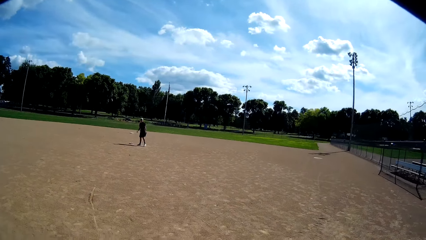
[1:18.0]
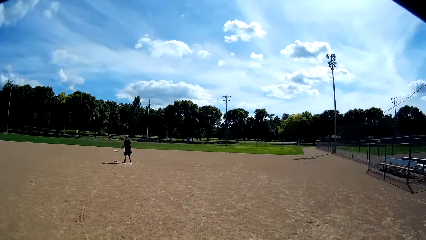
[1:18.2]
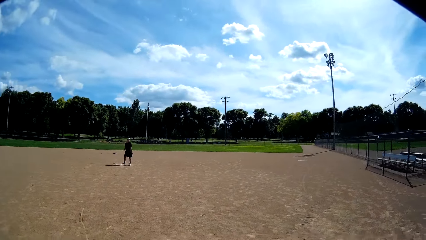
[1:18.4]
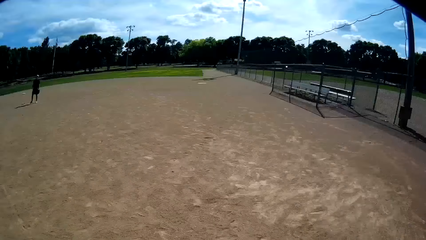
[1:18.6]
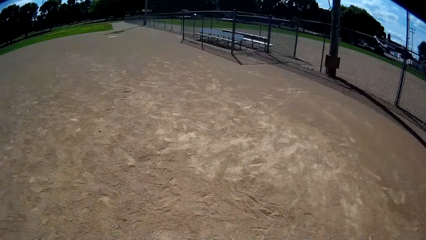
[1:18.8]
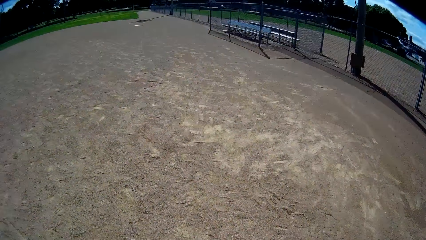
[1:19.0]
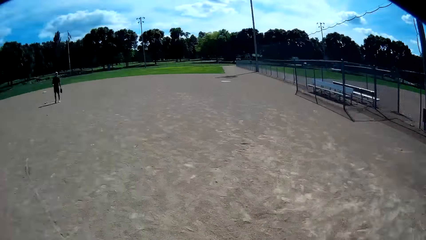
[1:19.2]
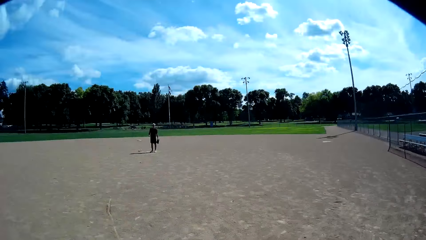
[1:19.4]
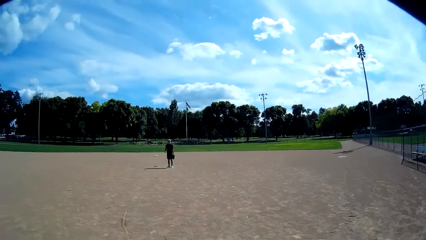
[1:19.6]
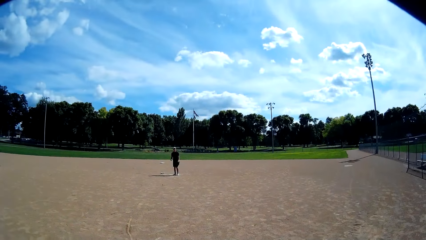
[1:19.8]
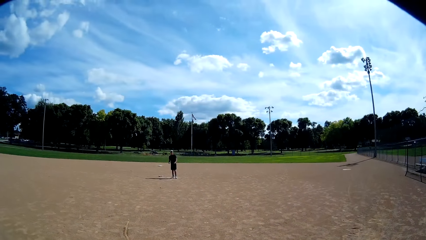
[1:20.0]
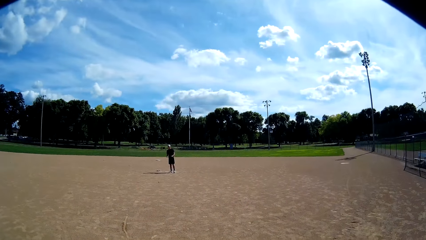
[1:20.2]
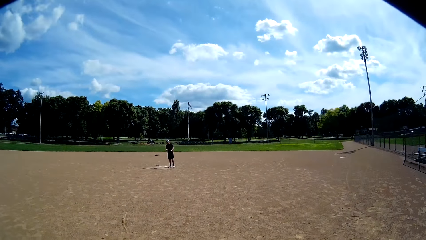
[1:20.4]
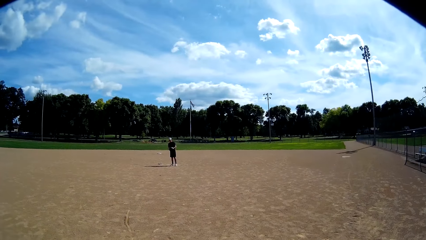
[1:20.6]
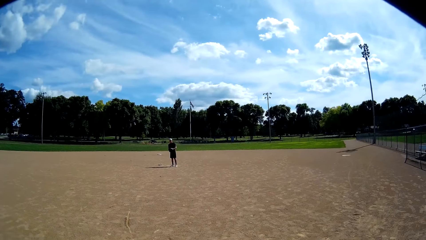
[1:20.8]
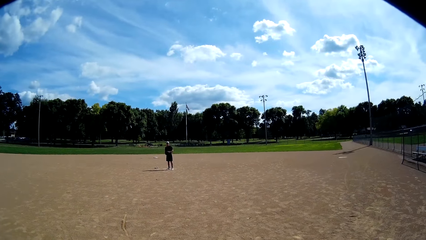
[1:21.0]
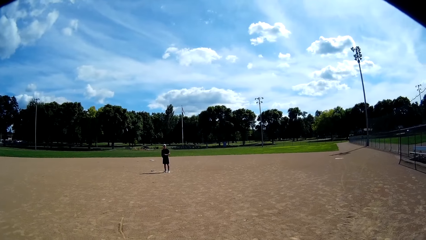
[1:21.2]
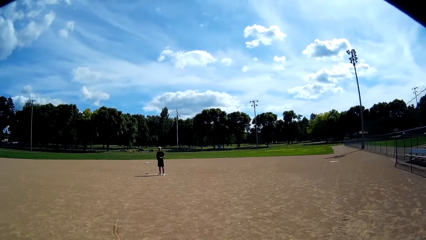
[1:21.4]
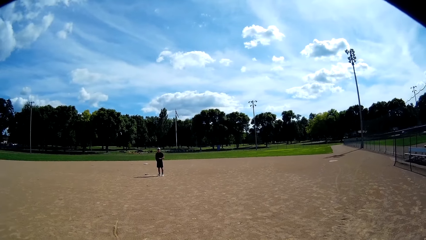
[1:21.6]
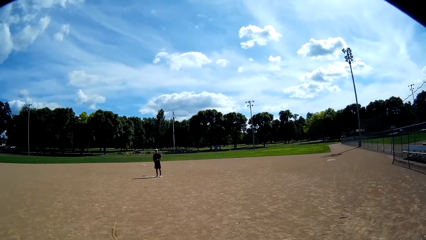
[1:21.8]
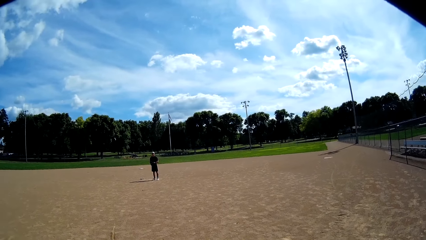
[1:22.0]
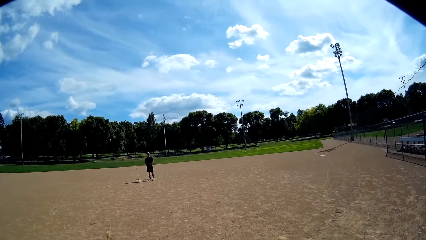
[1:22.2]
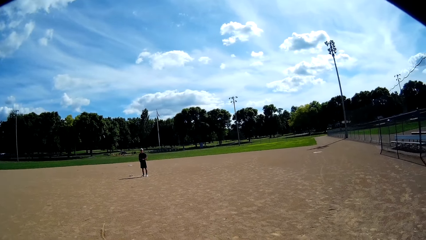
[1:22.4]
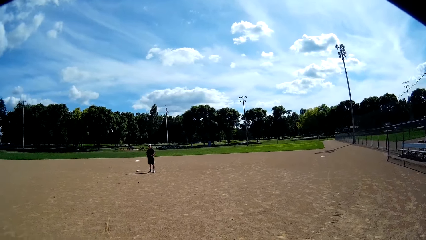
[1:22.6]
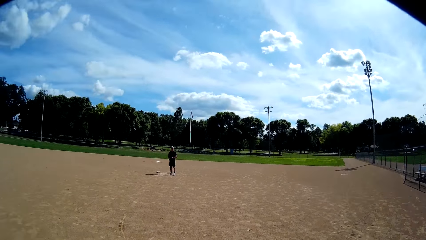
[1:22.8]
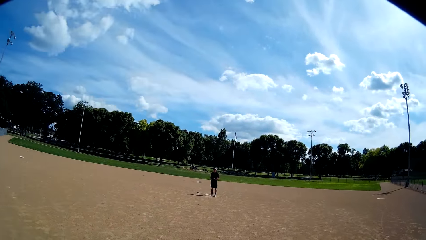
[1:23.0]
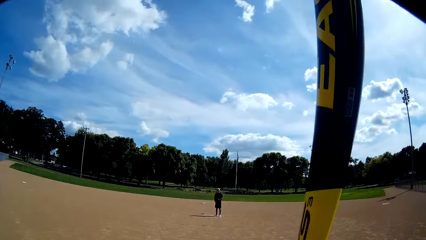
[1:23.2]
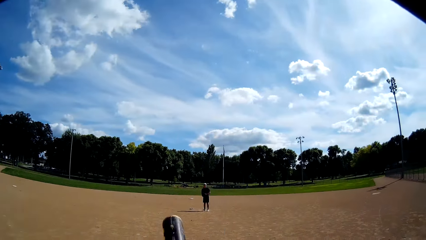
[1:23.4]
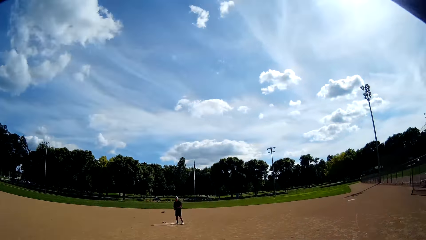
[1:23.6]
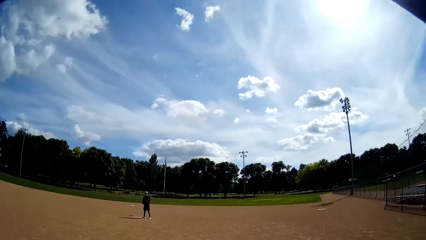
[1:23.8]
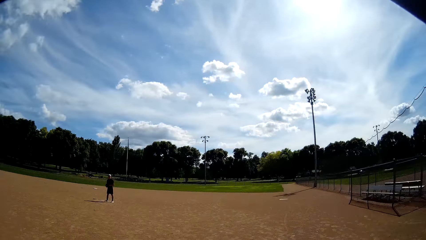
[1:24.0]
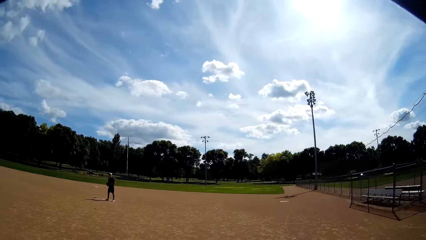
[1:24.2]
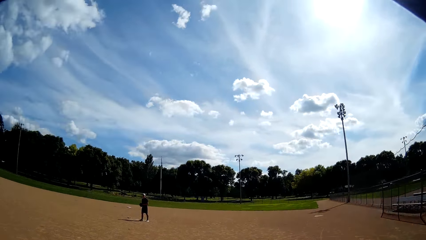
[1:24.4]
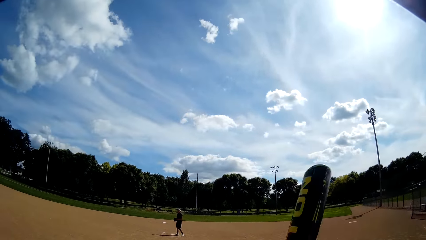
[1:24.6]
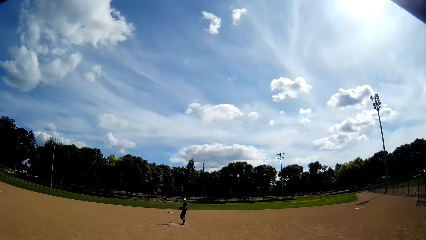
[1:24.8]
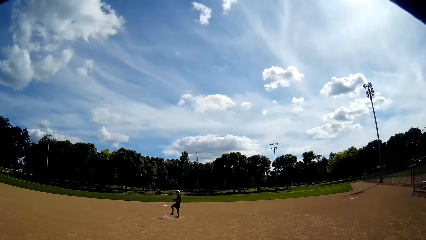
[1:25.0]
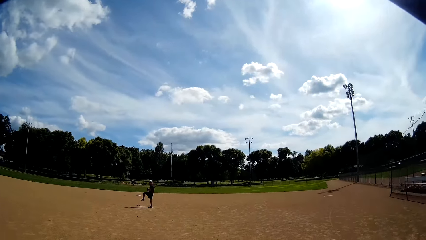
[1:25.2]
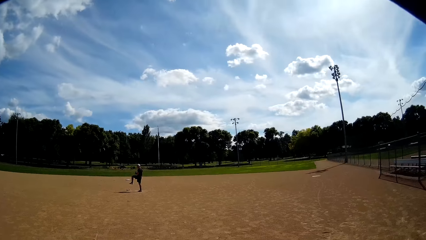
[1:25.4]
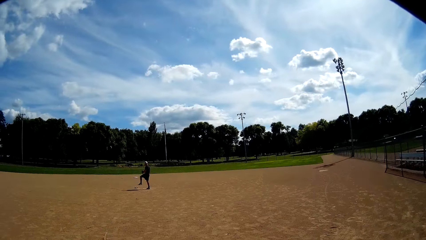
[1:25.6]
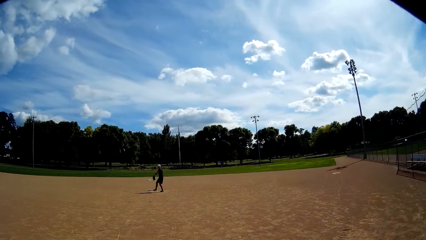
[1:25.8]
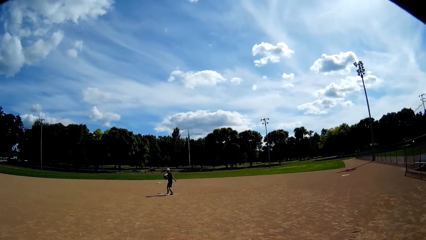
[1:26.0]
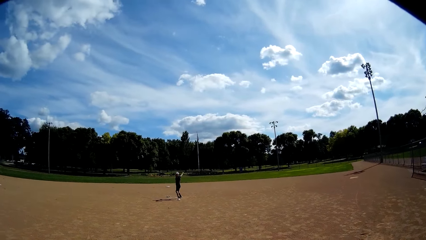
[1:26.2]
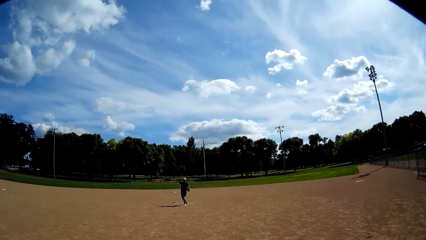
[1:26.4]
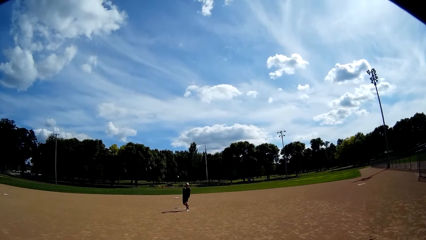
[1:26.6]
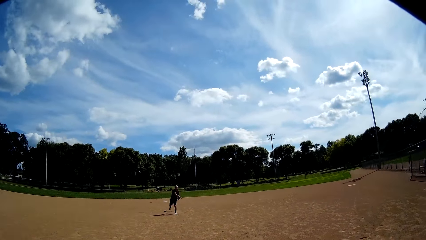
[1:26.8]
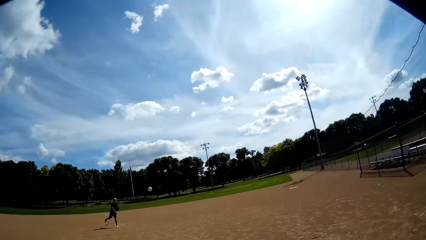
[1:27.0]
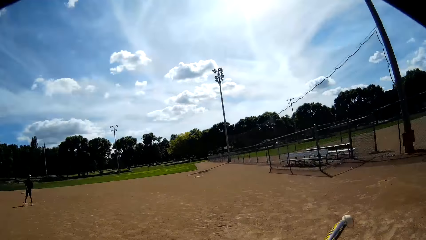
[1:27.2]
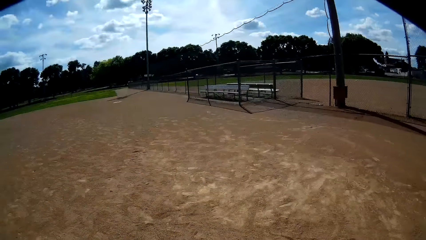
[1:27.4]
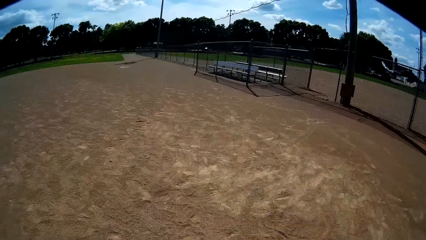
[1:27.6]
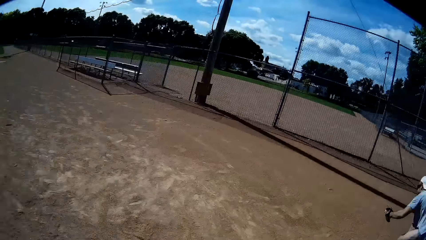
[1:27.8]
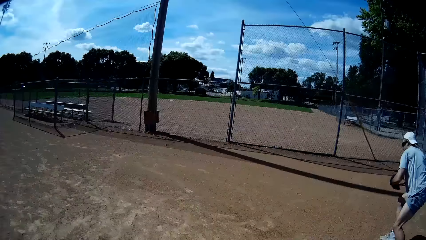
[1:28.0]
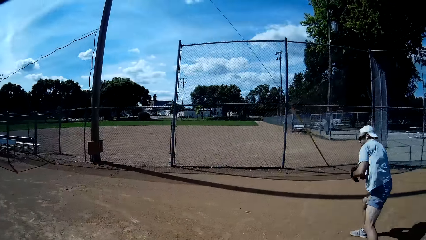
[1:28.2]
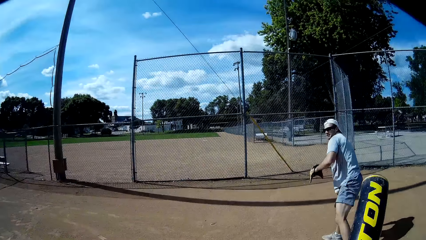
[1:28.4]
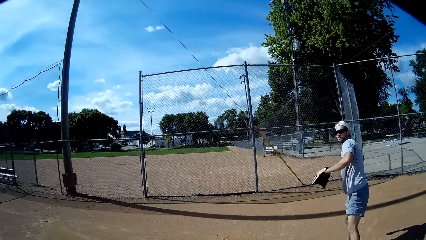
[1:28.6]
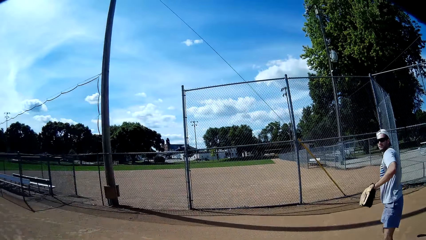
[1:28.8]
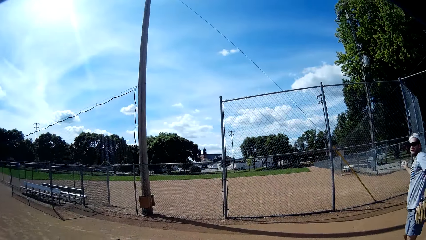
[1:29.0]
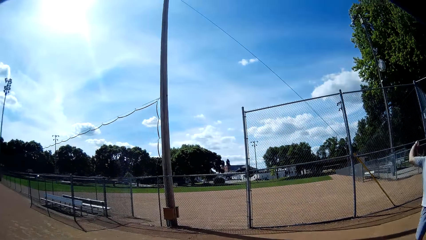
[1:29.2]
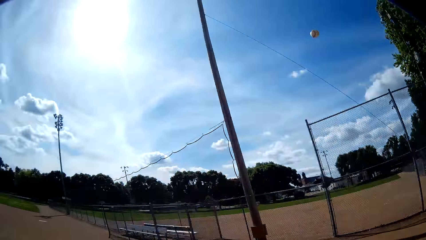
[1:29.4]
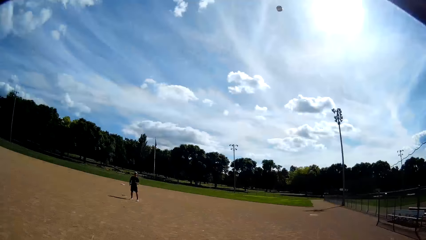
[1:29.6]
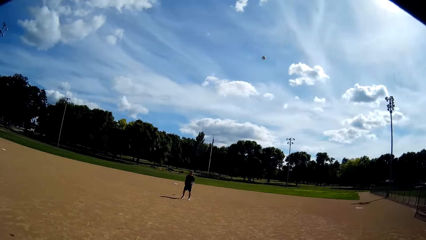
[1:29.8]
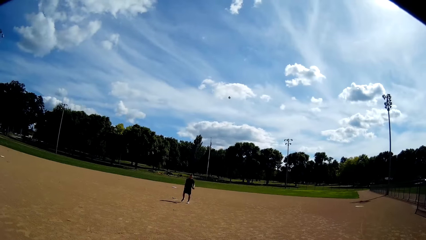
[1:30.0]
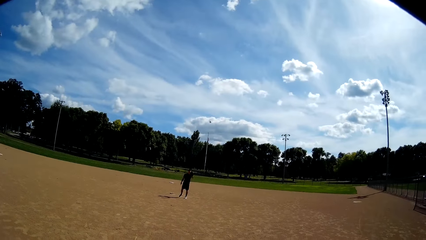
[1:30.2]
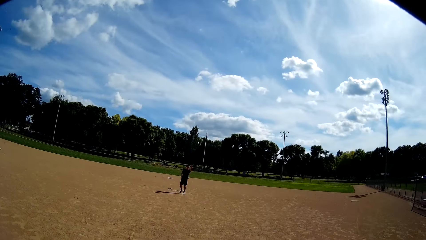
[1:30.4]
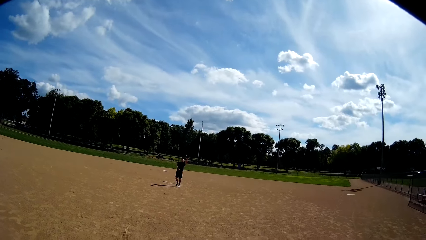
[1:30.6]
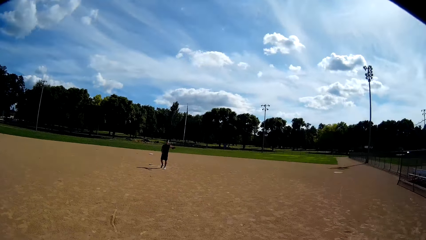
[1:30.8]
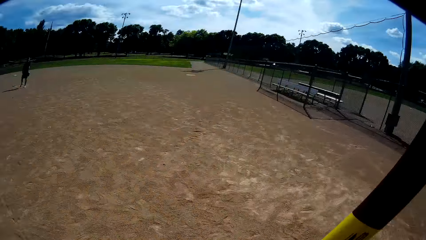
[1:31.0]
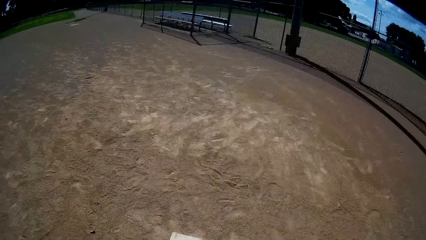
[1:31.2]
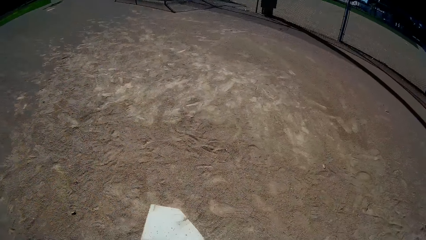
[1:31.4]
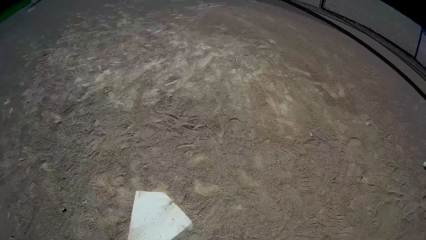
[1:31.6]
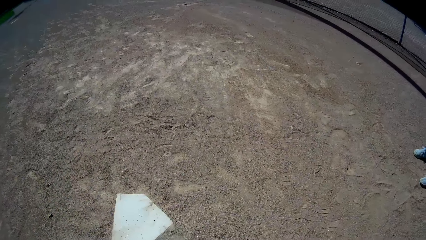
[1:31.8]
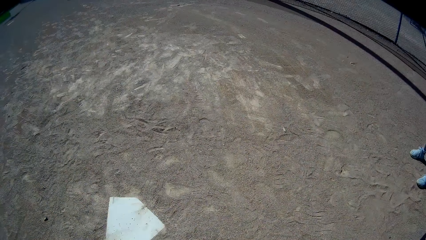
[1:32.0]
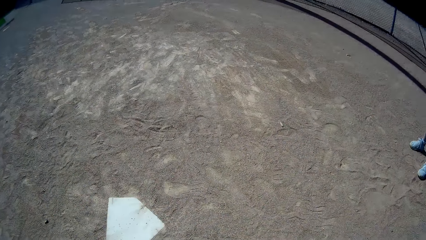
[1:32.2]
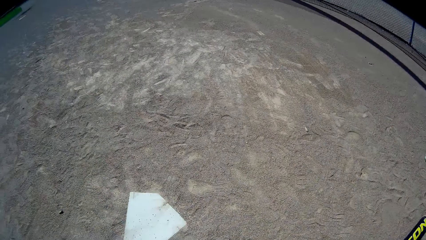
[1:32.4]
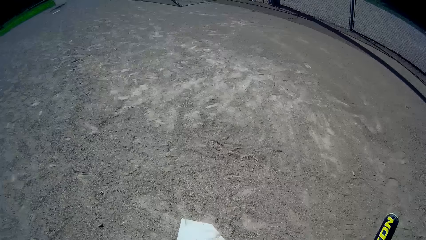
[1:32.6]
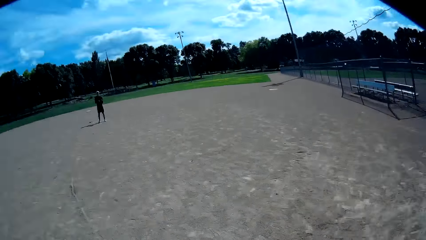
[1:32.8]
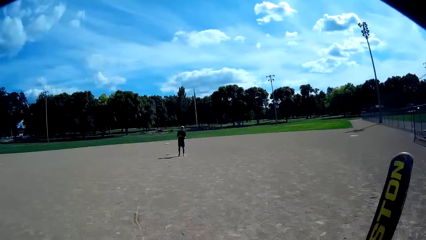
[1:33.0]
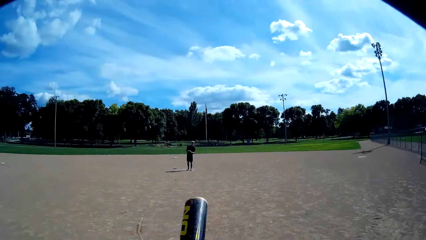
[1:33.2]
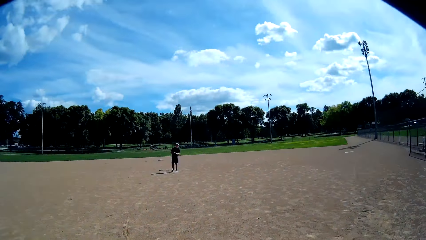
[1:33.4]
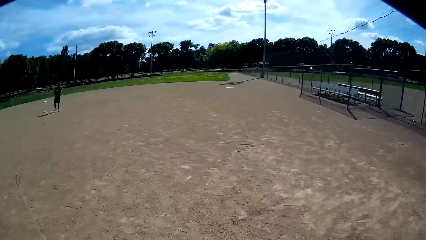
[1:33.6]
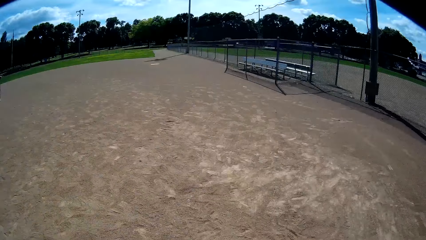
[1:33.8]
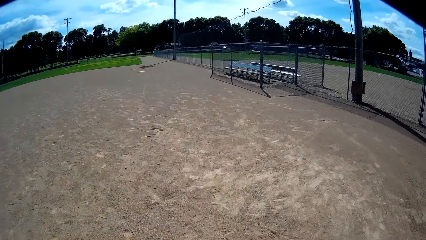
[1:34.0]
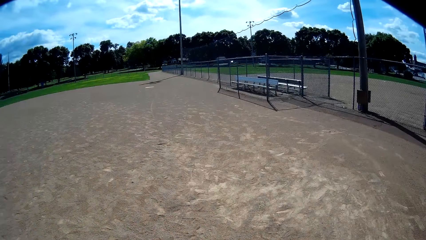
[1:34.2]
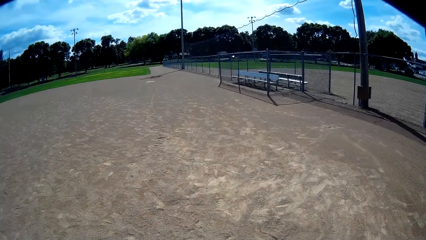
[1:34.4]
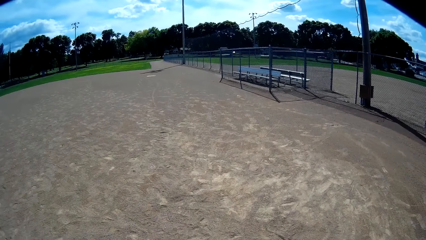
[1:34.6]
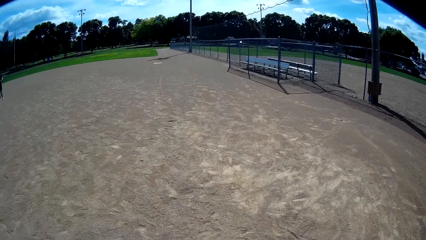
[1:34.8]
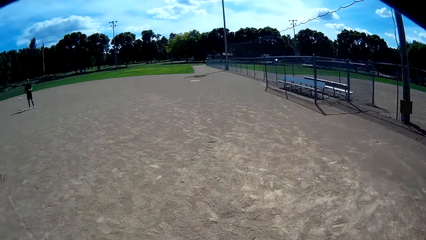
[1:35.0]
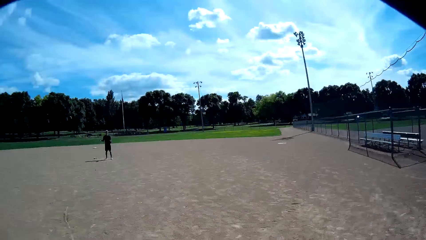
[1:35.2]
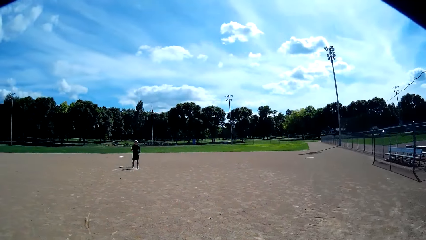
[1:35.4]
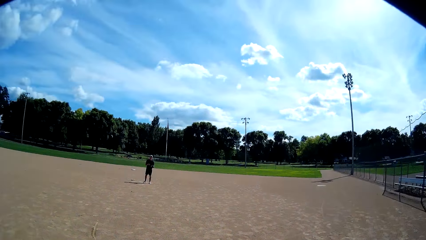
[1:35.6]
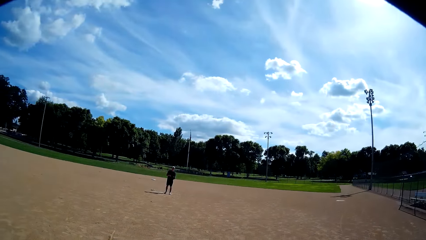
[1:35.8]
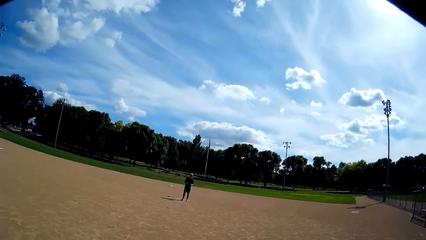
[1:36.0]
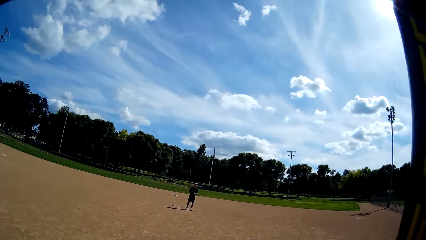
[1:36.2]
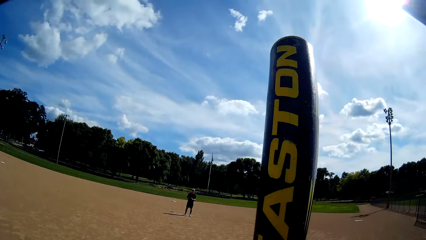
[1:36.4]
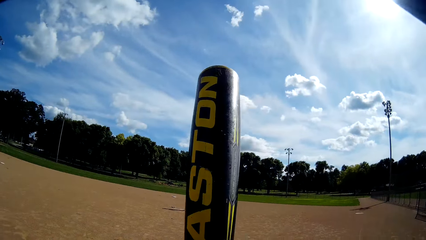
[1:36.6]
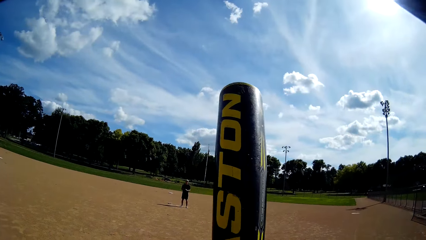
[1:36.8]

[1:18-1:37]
The camera wearer interacts with a man. They look around. The man stands up. The man throws another ball at the camera wearer. The camera wearer moves. The man kicks the ball. Another man catches the ball. The other man throws the ball back to the first man. The first man catches the ball. The camera wearer moves.
